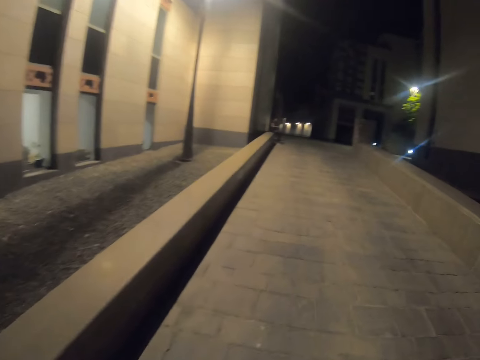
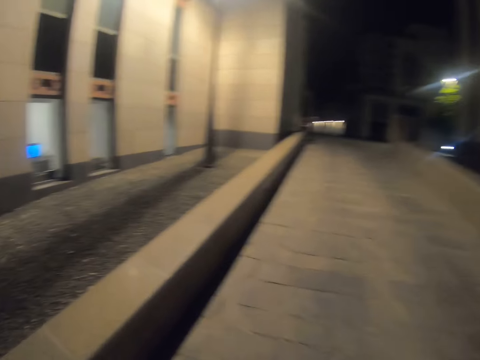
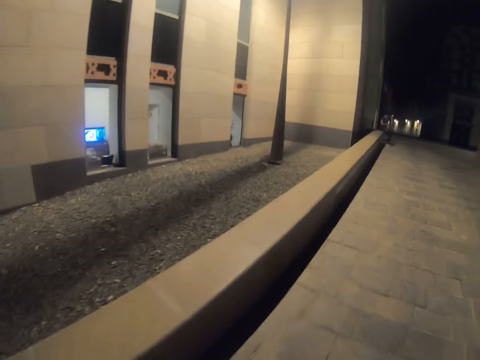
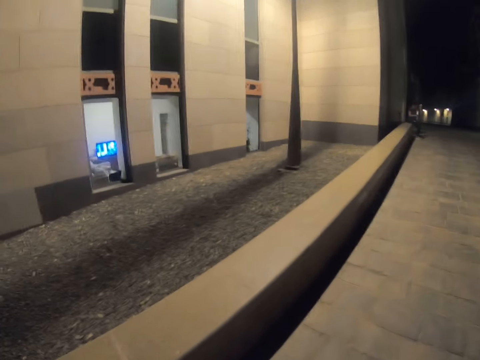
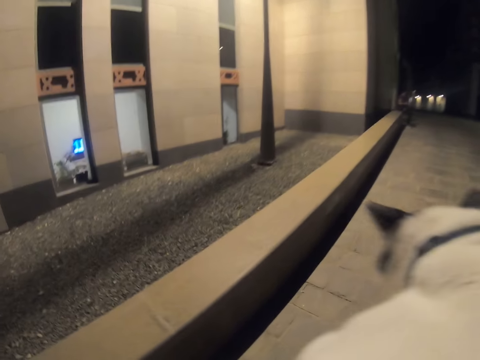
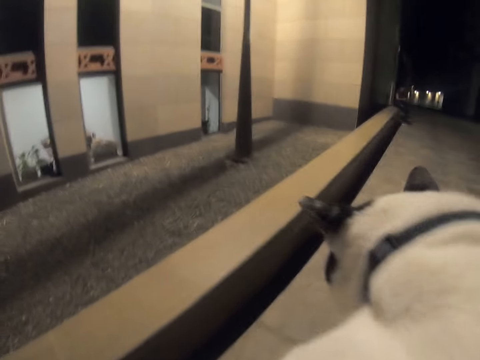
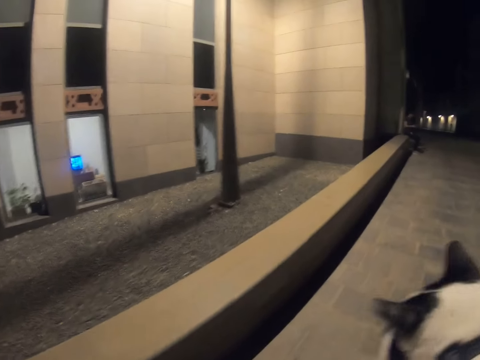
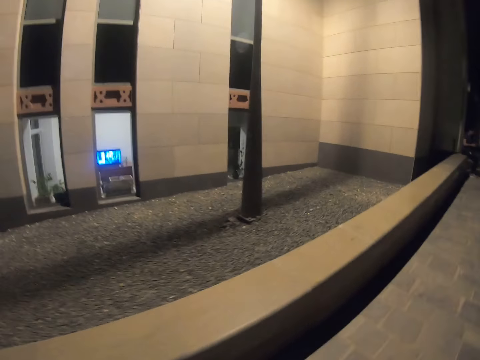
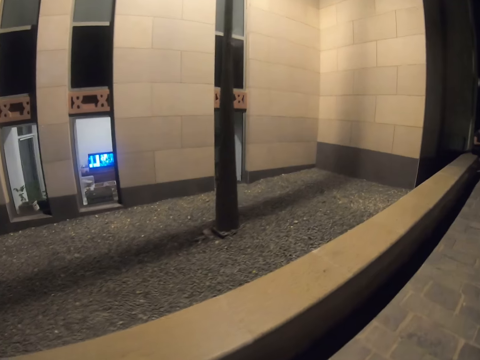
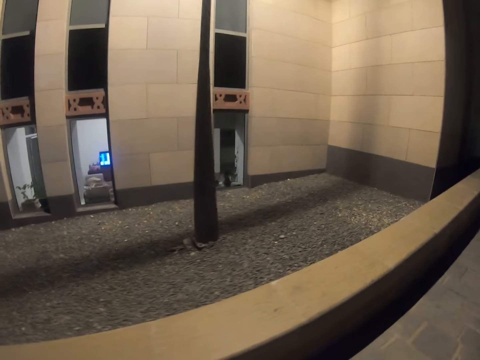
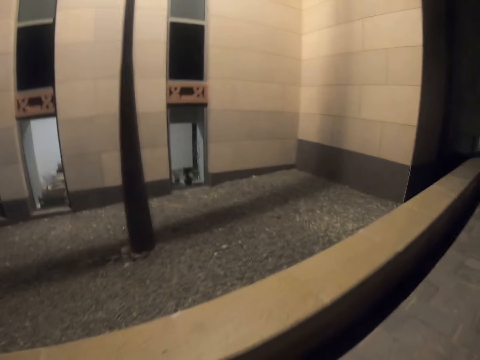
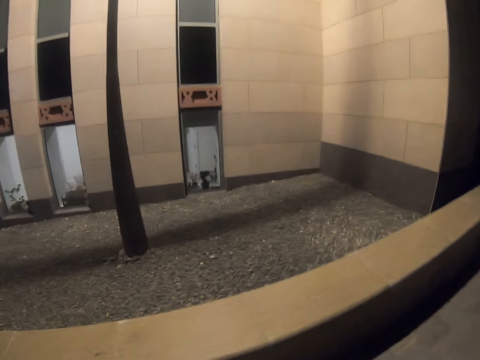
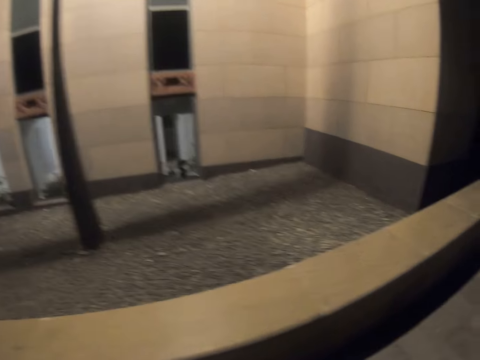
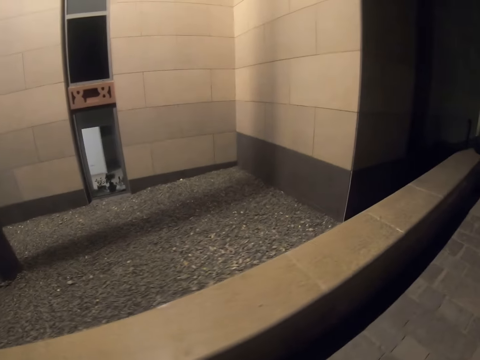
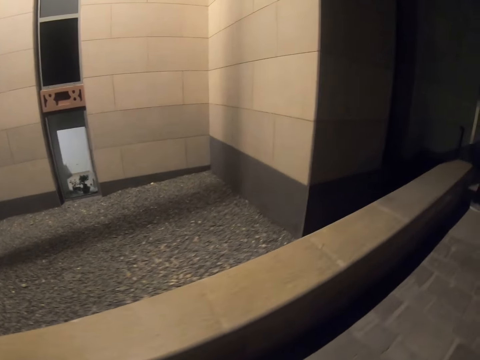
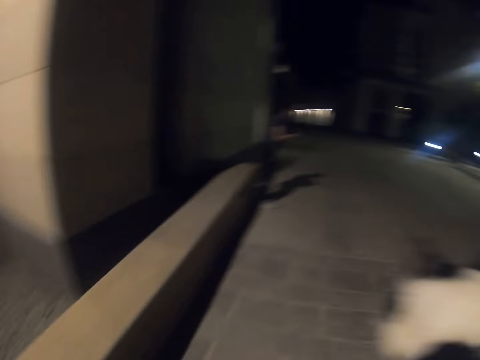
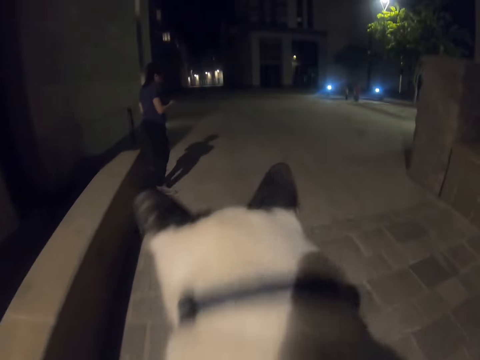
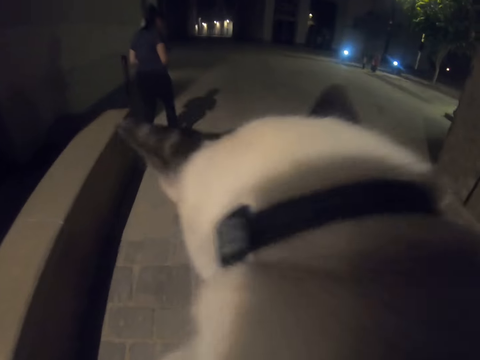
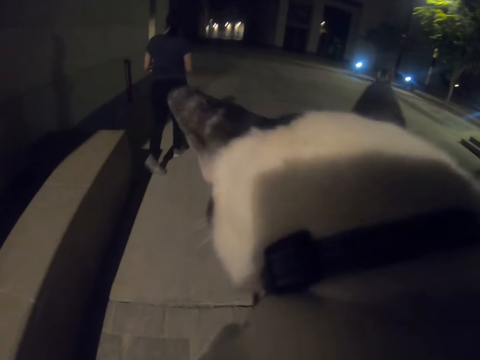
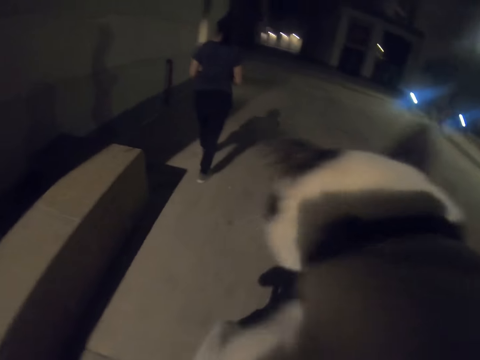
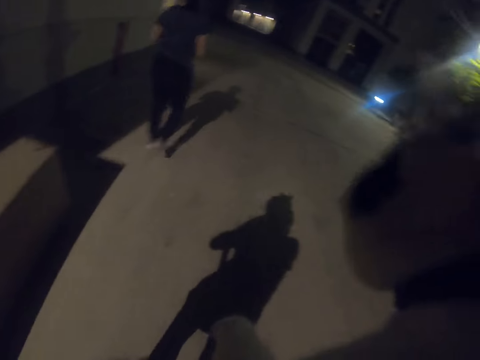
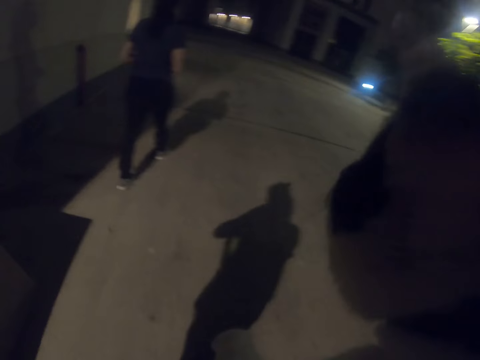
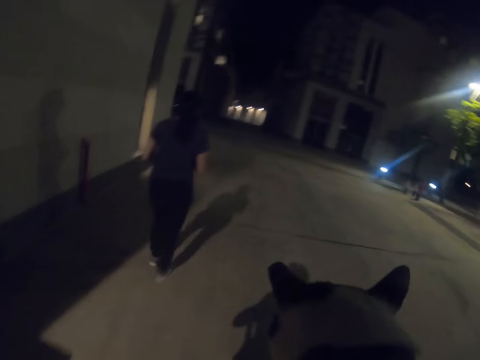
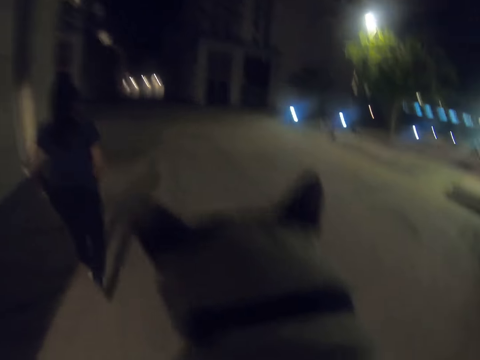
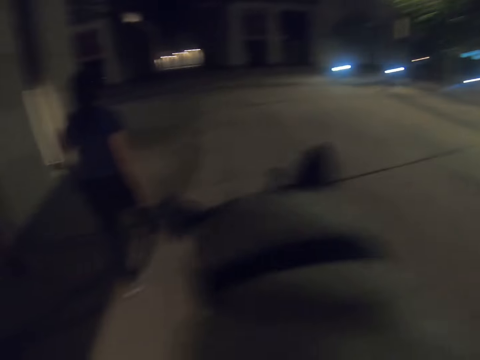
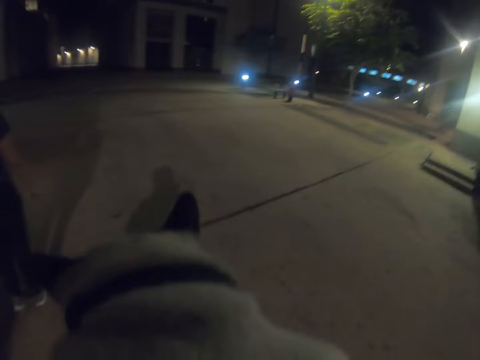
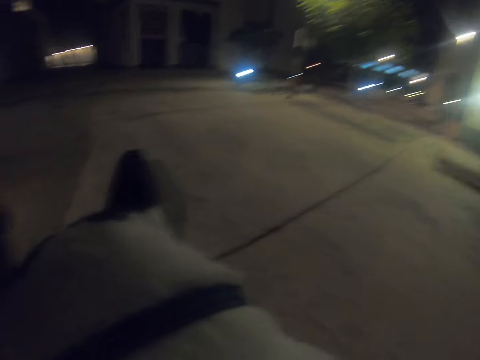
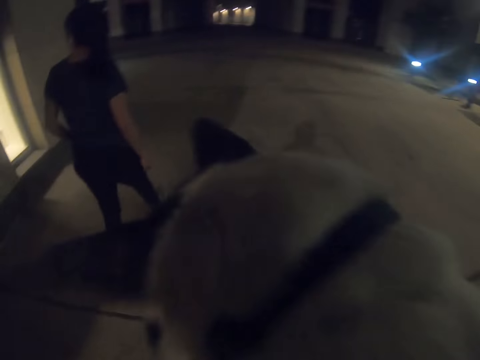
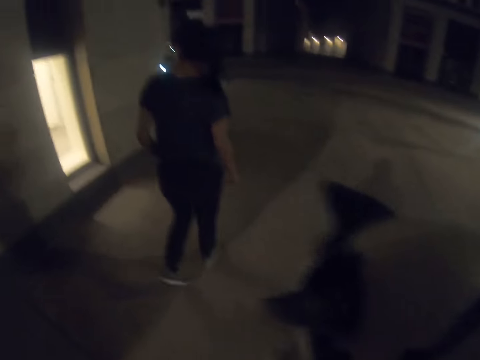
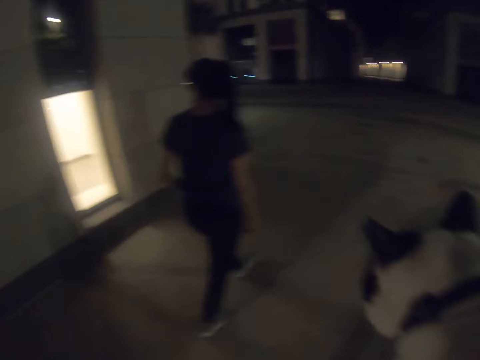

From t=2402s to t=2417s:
The camera wearer browses a phone and walks around. They insert a hand in a pocket.

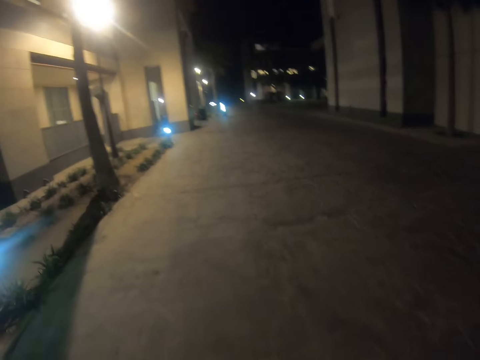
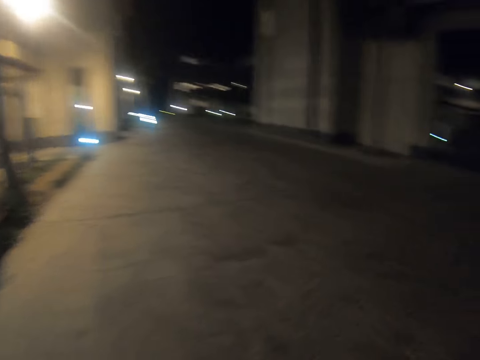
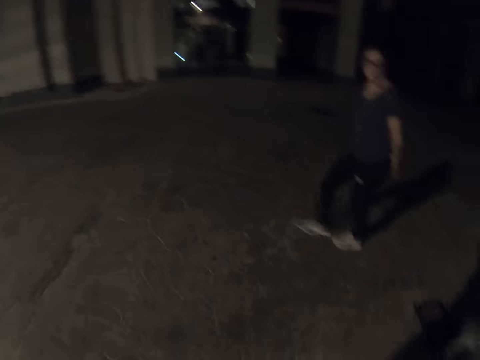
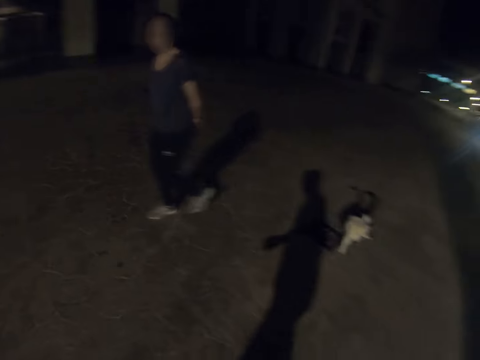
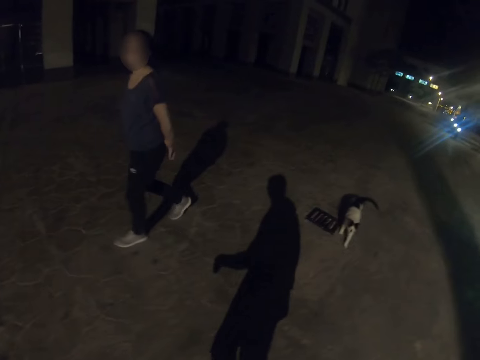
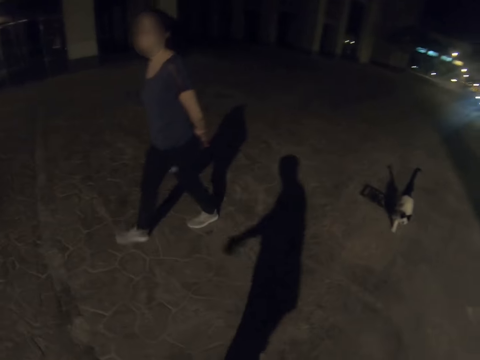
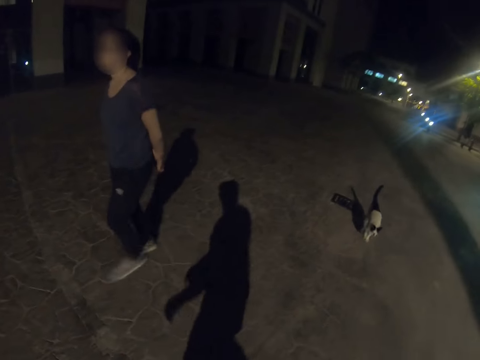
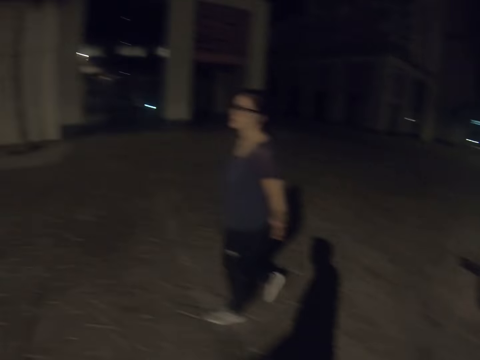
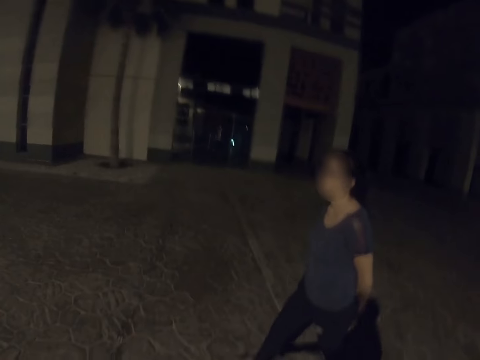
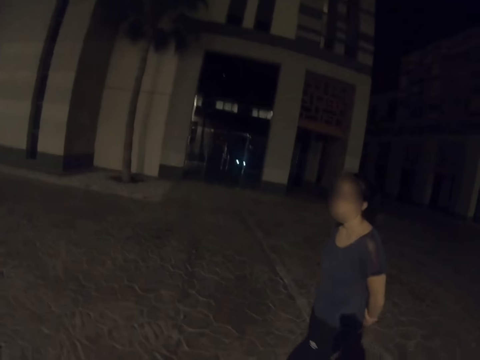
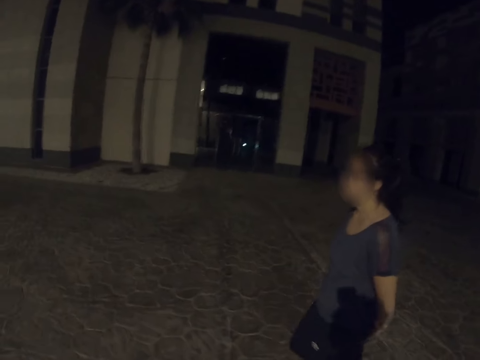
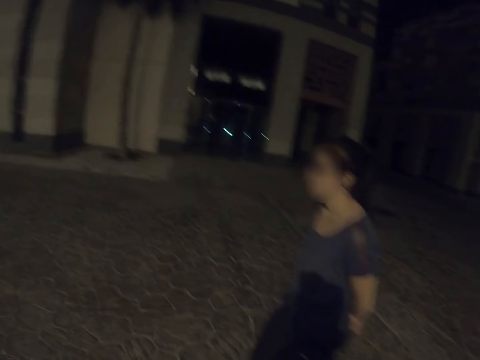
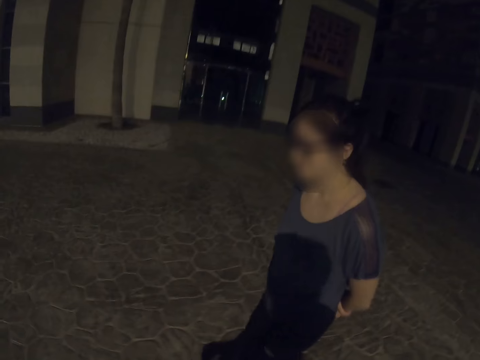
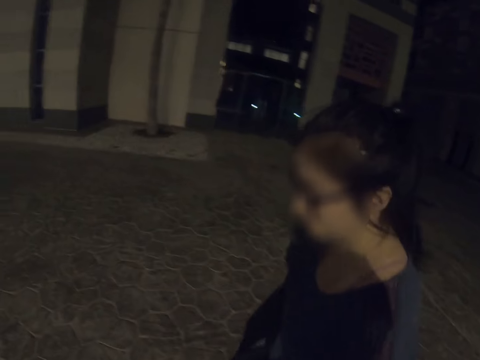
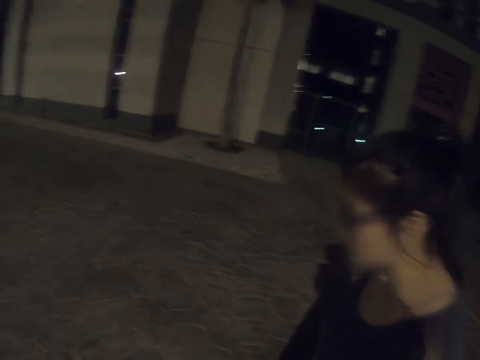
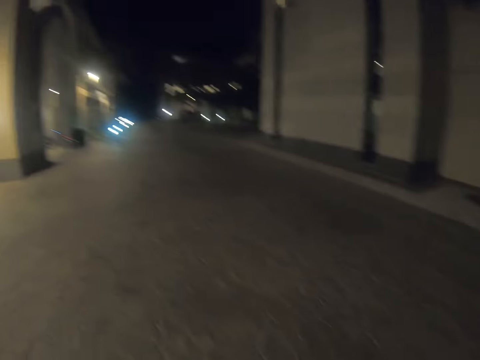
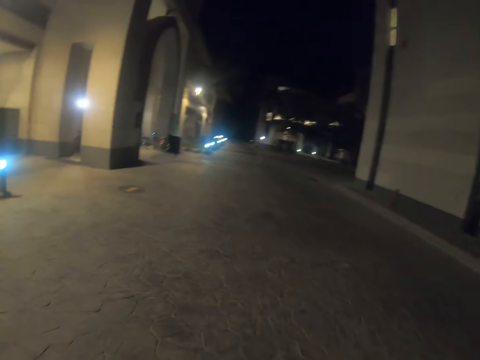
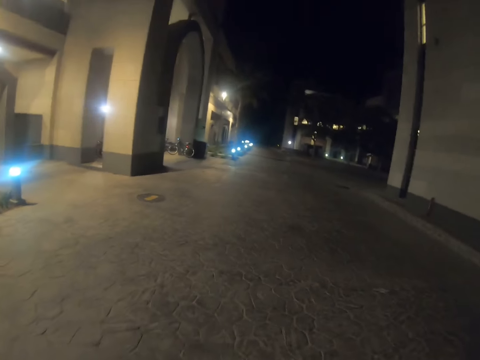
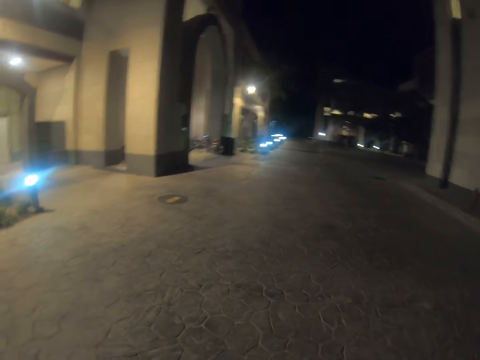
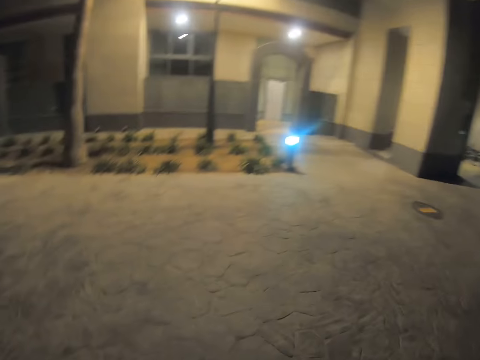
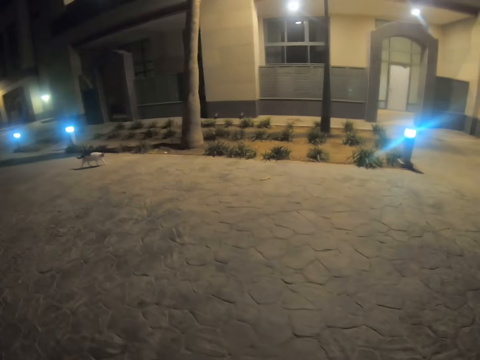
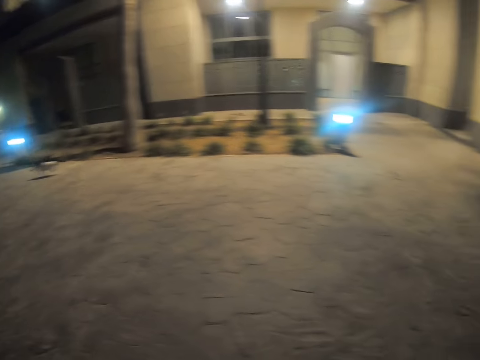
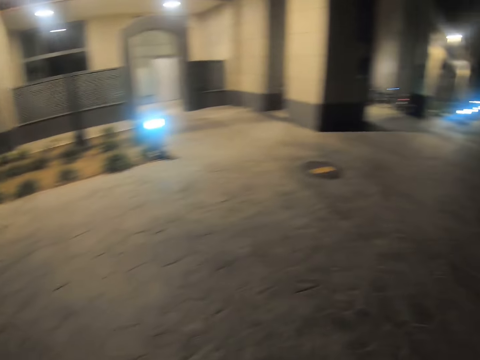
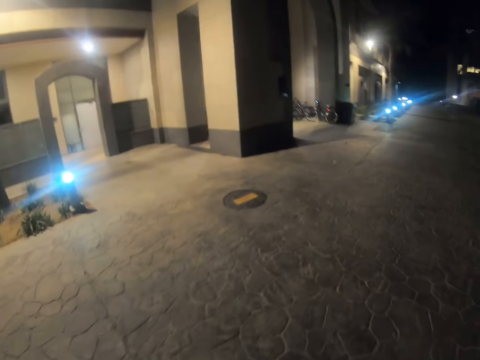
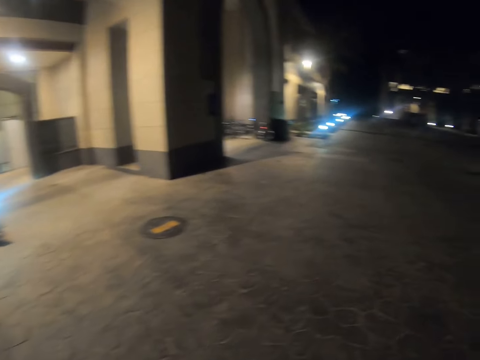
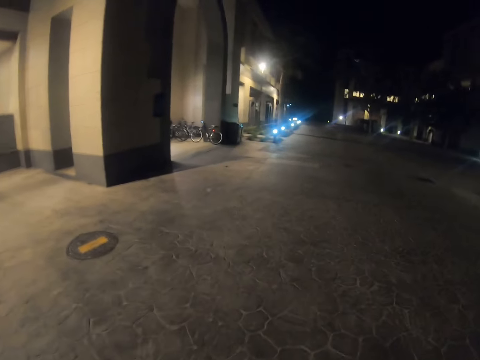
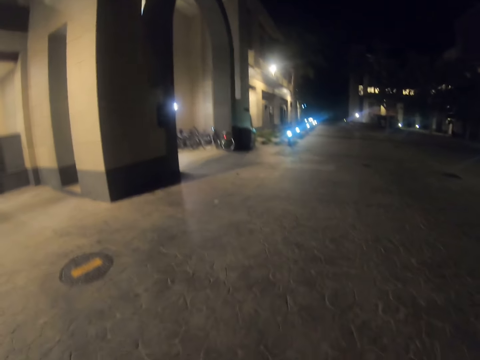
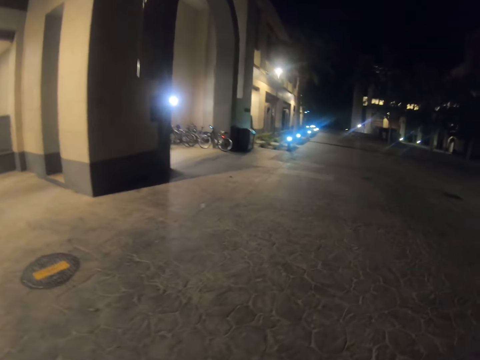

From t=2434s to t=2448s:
The camera wearer holds a hand at the back, walks around and looks around.
